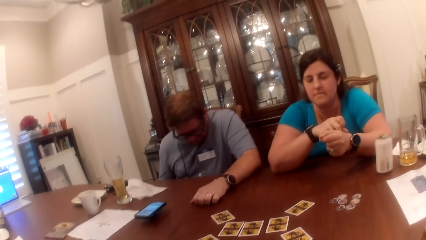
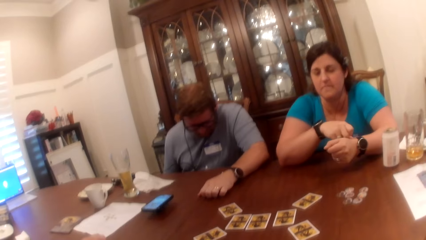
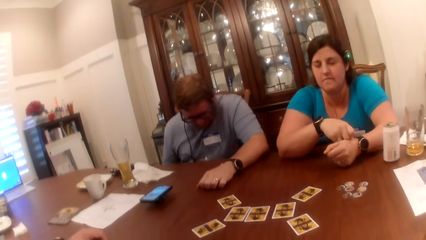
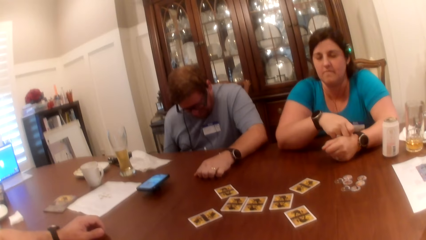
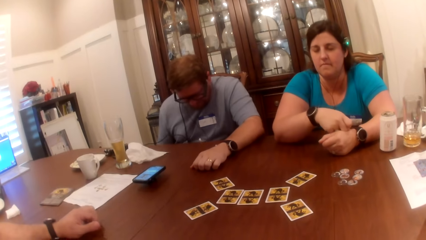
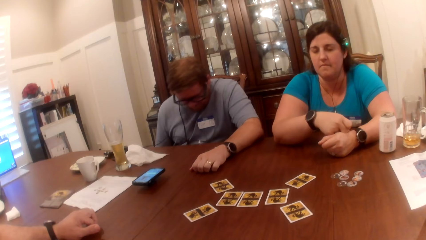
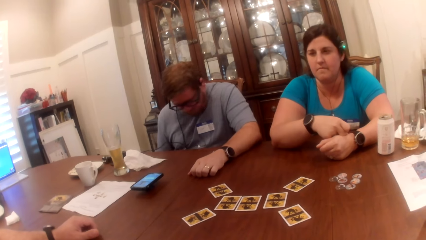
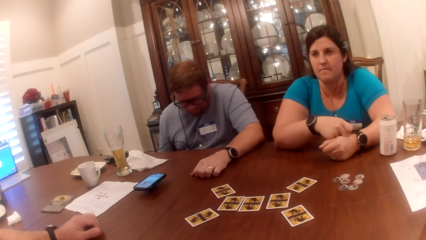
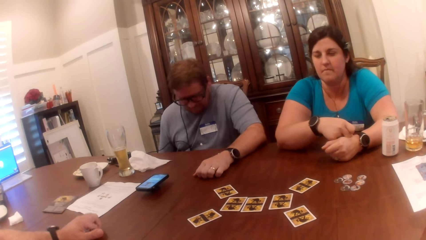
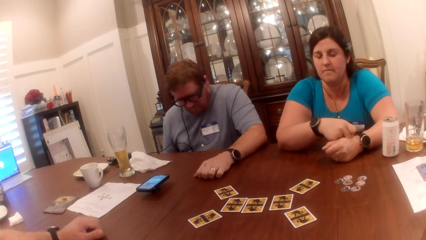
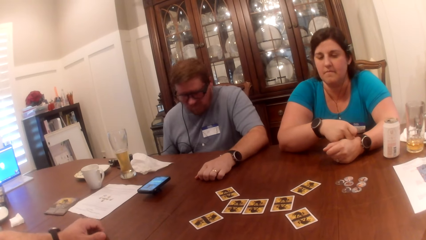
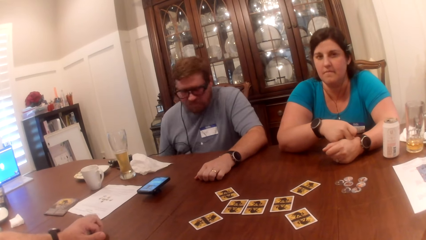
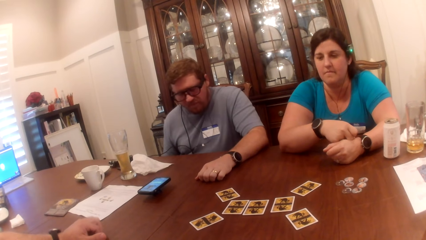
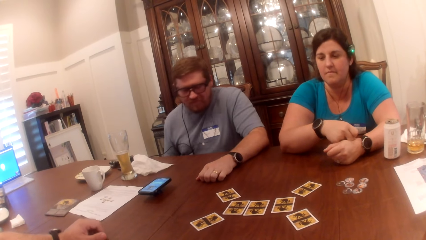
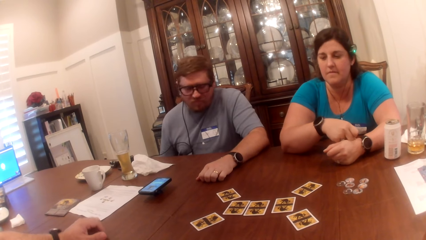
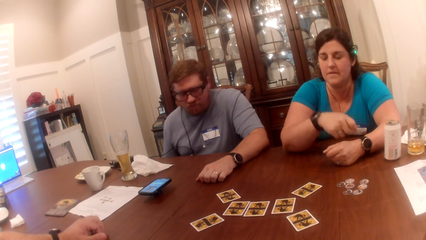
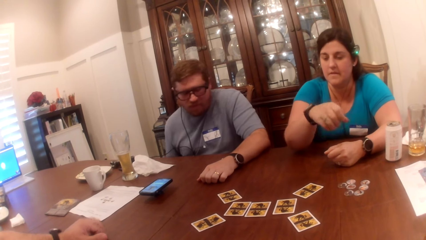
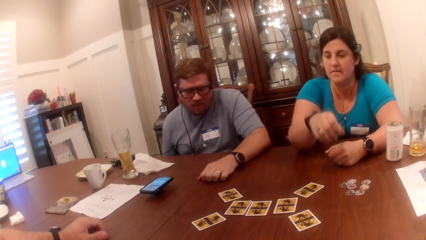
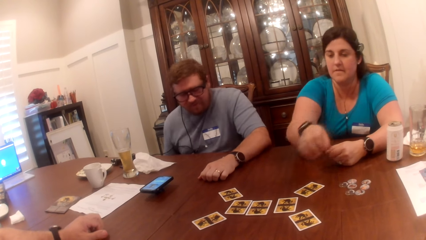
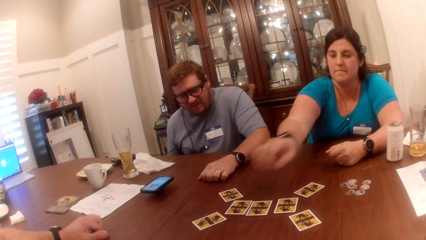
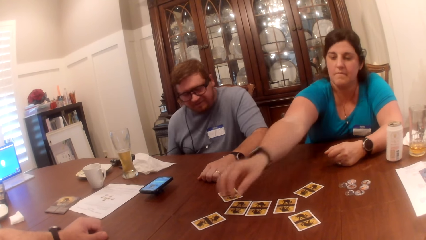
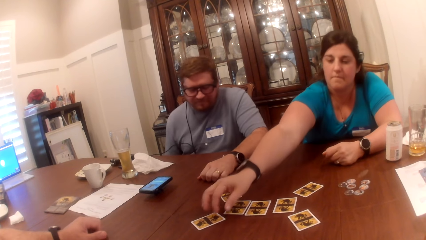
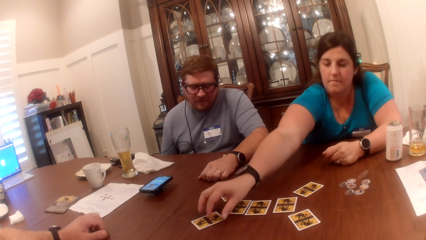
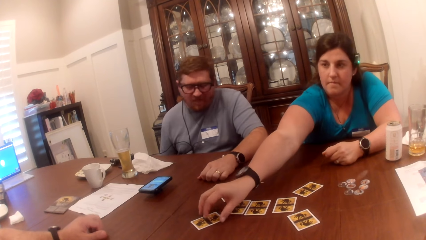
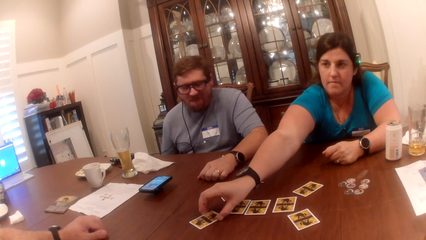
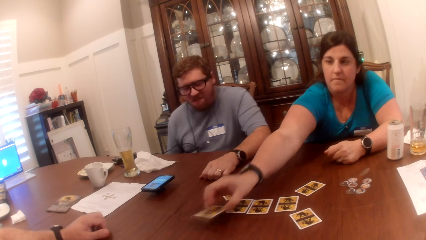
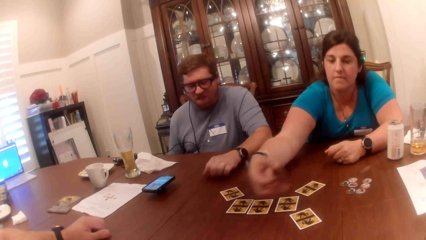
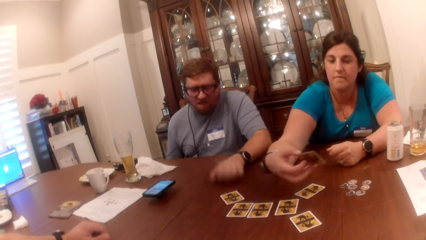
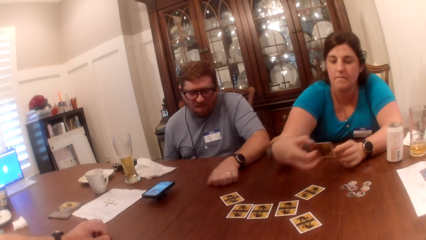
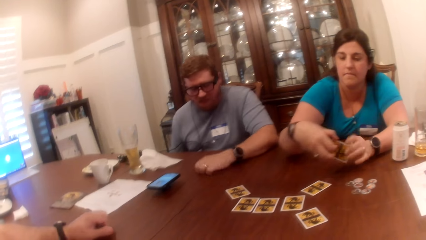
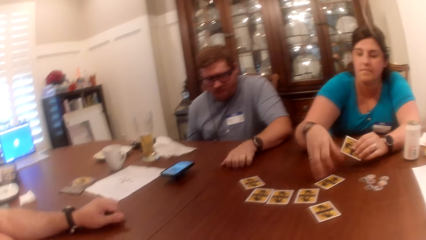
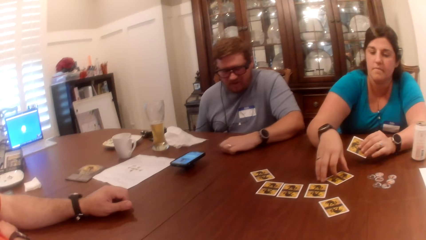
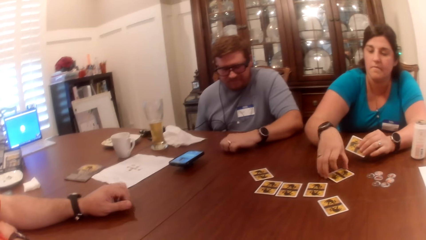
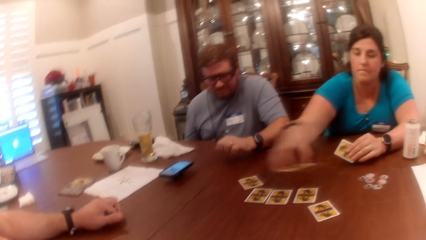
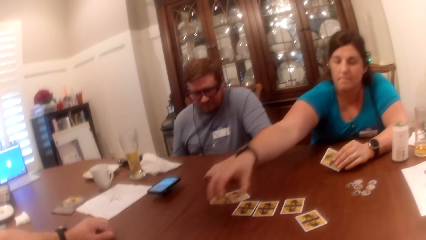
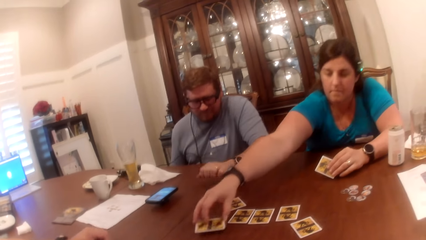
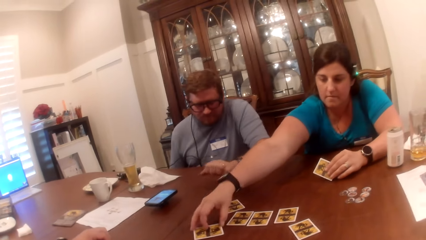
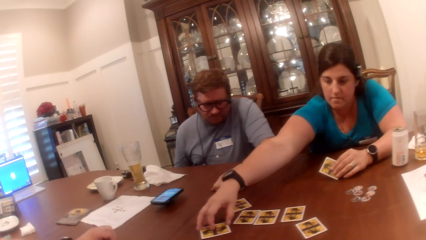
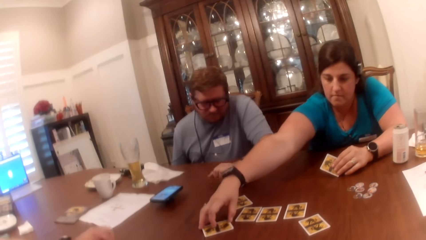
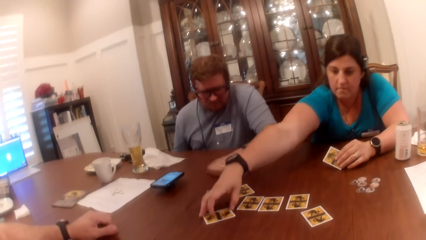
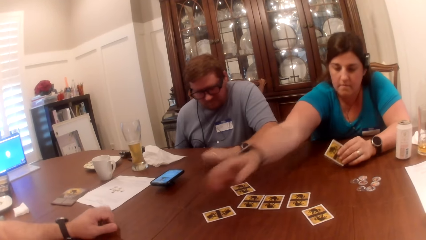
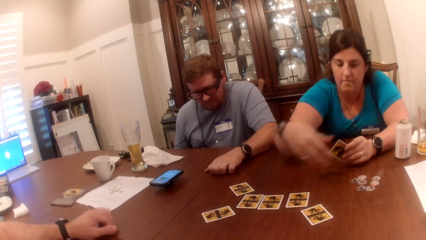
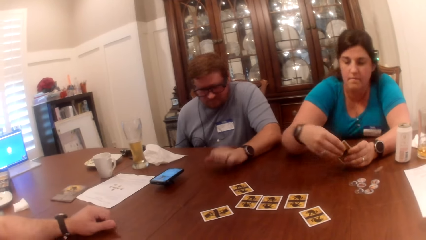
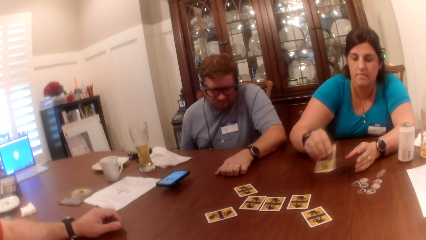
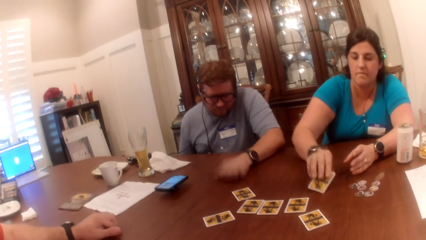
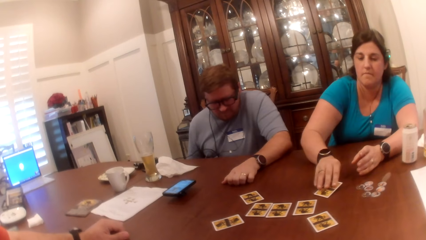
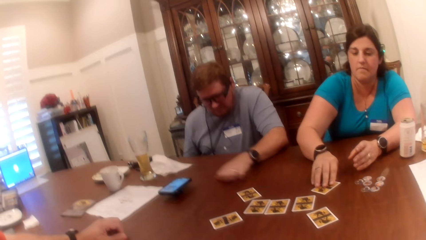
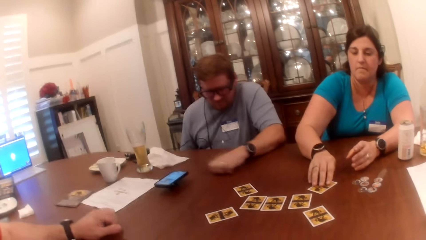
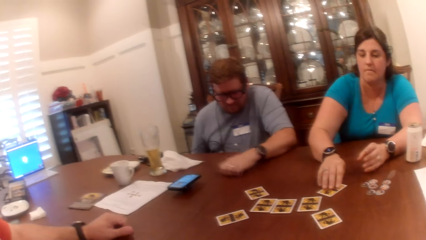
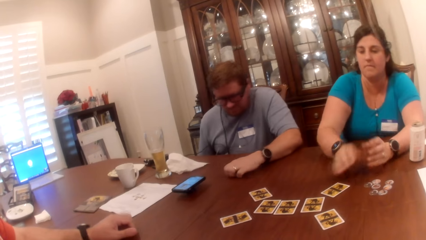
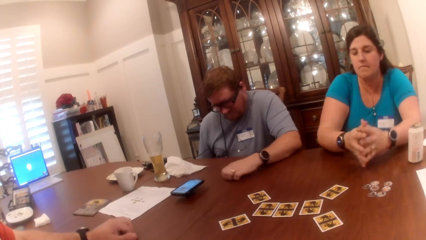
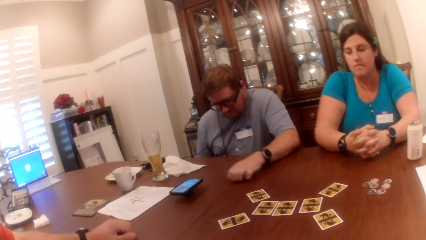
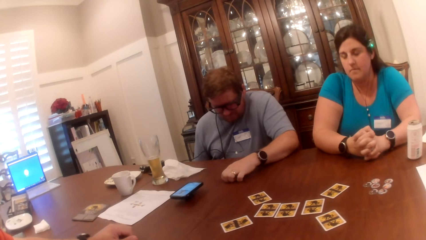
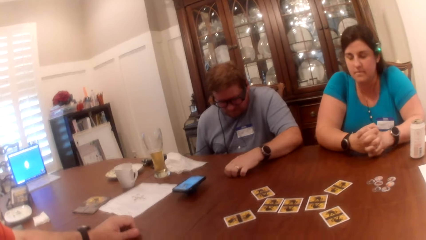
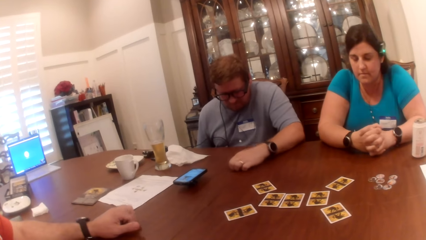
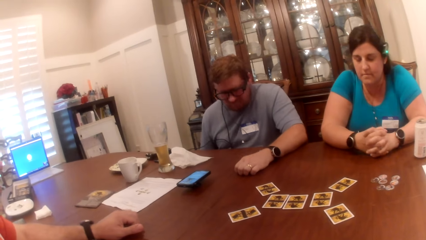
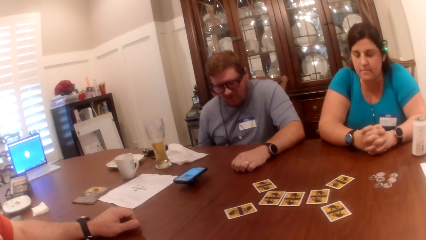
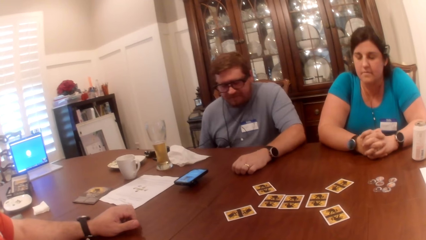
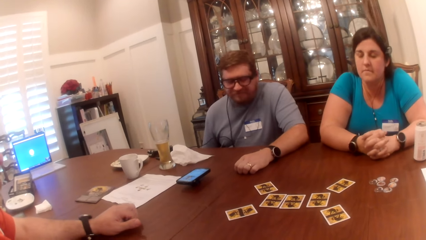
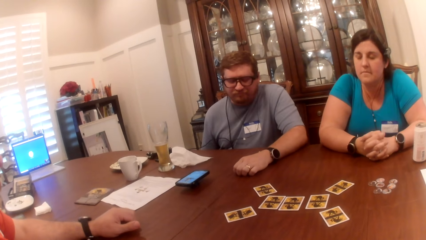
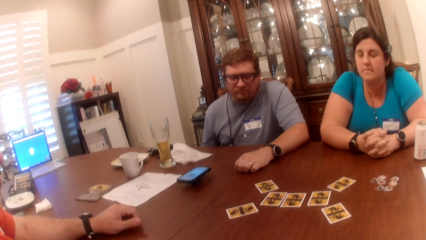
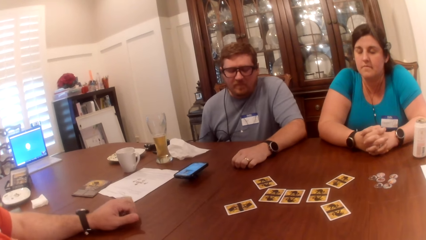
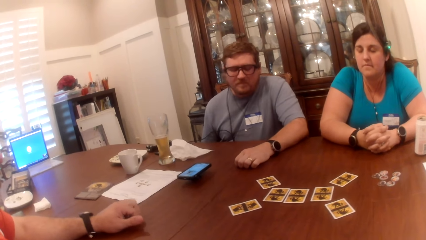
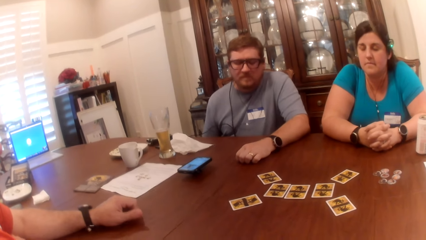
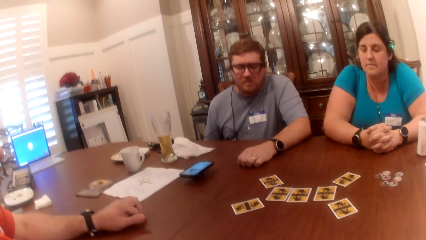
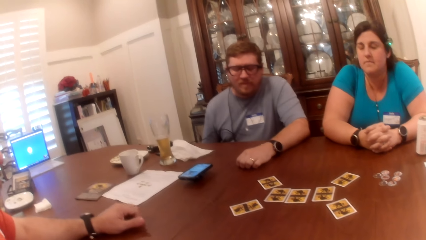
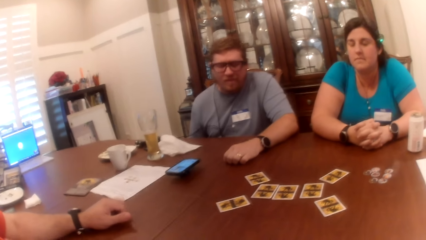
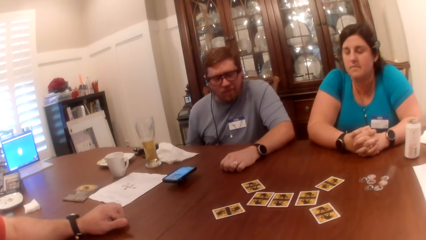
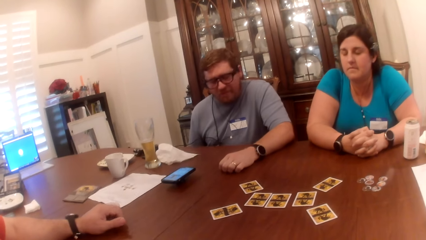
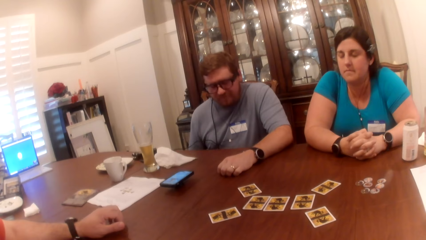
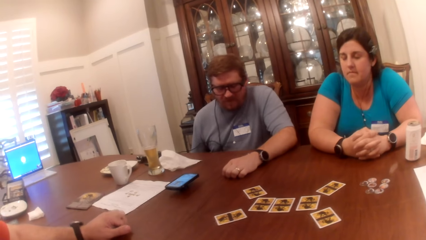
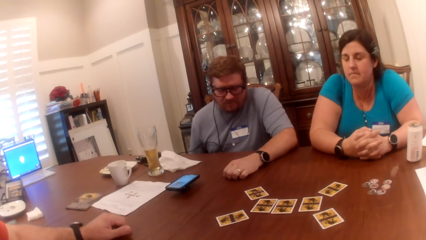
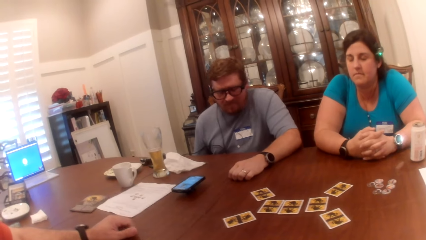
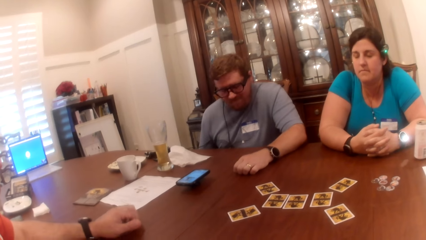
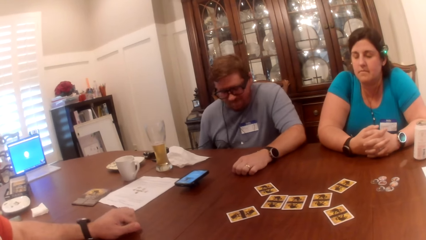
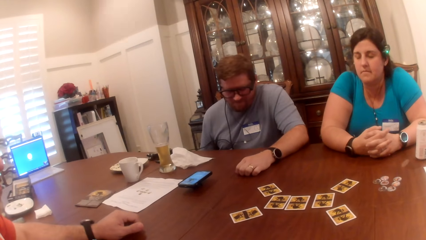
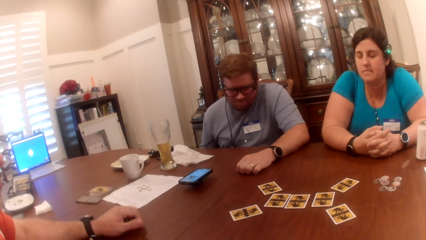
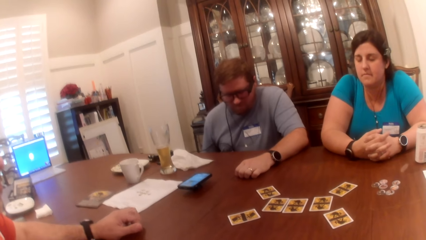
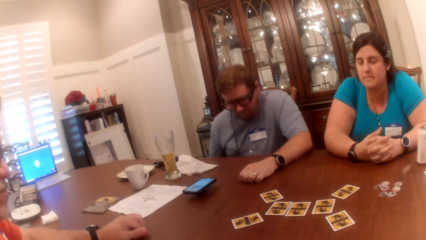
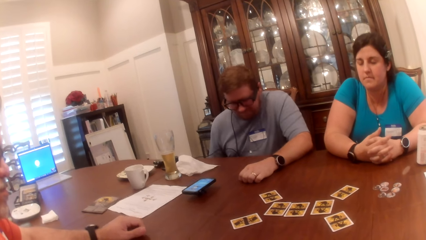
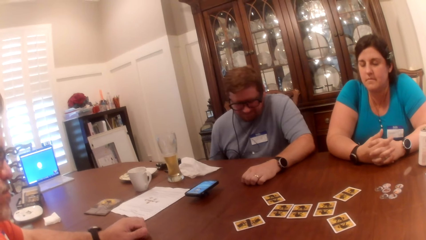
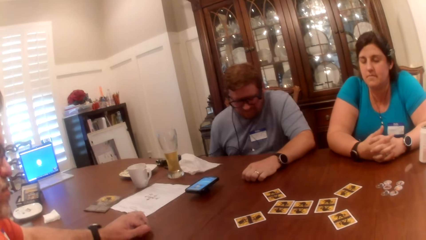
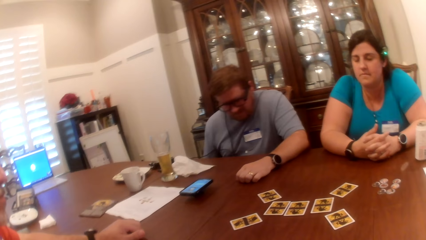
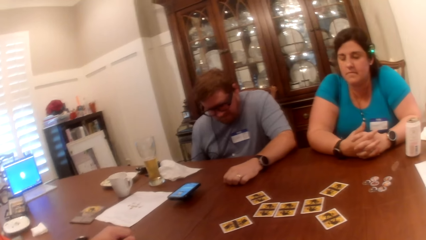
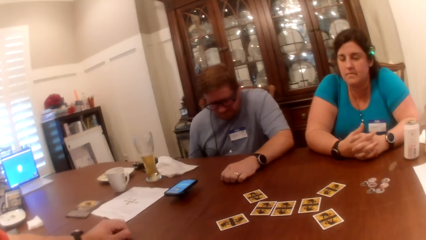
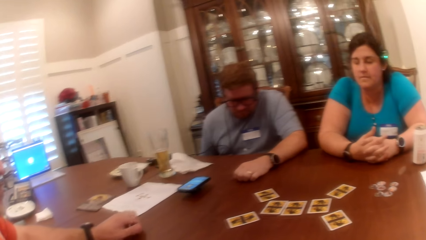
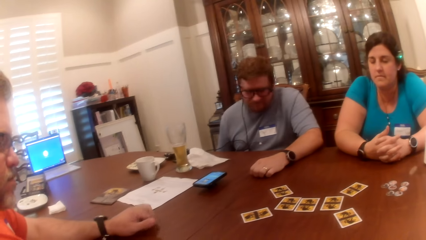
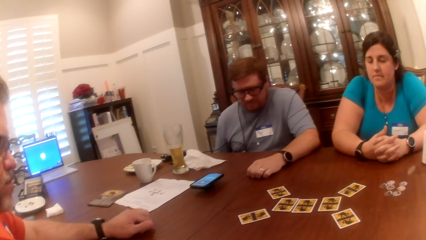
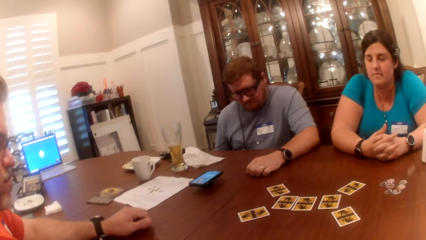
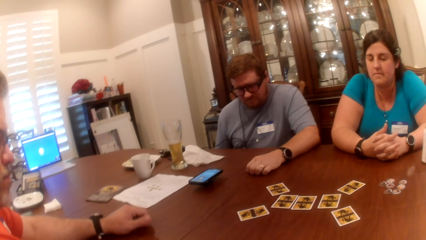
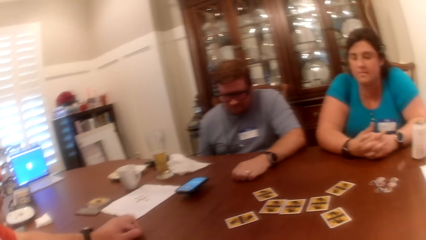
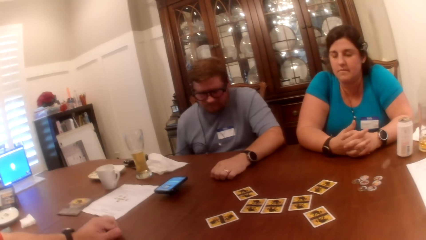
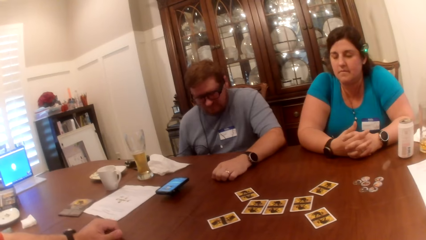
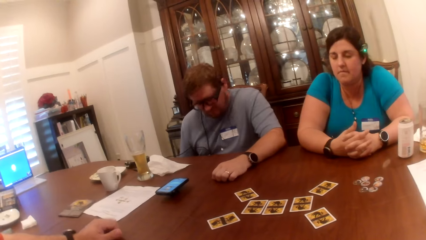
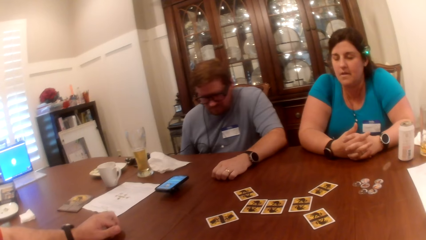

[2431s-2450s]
The camera wearer stares at the cards on the table. A person shakes his body. Another person picks up a card from the table. A woman repositions the cards on the table with both hands. The second person moves the card on the table. The first person hits the table with his hand. The second person puts the card on the table. The first person moves his hand on the table. A third person moves his fingers on the table. The first person shakes his body. A man shakes the head. The camera wearer looks around.
